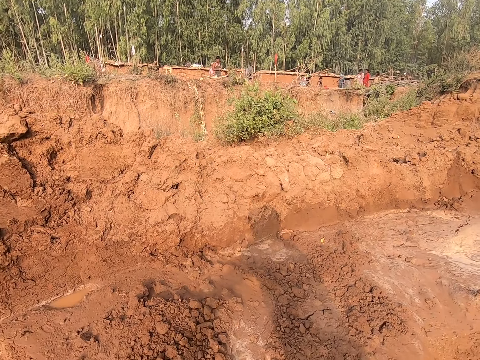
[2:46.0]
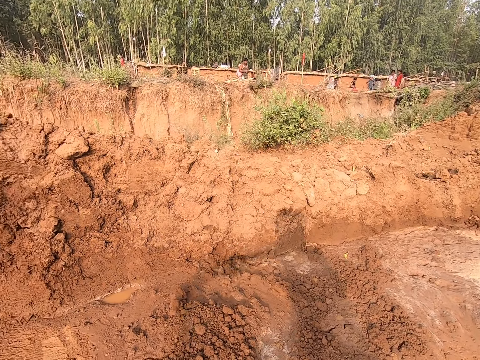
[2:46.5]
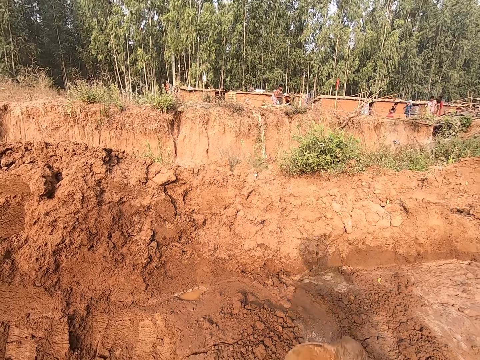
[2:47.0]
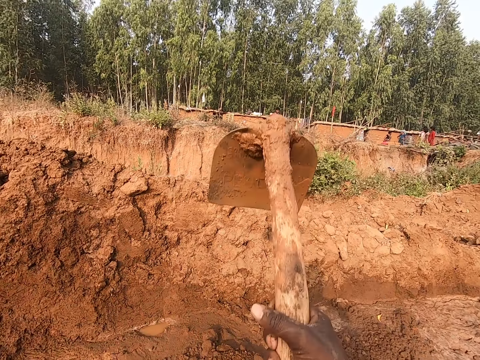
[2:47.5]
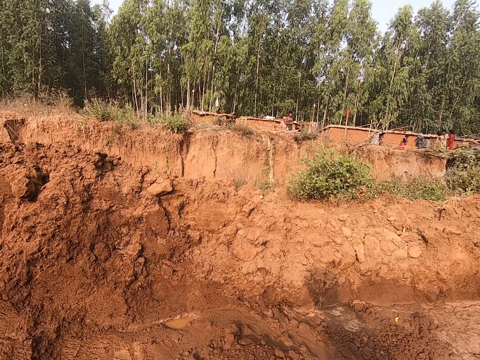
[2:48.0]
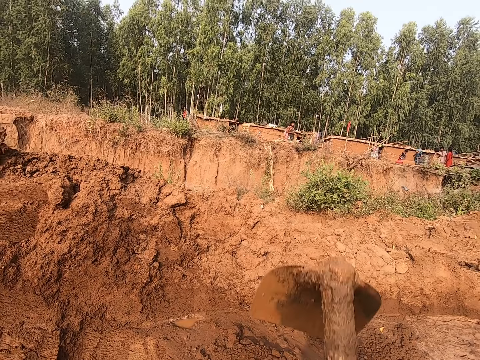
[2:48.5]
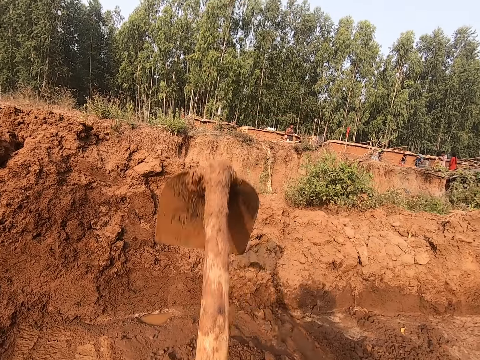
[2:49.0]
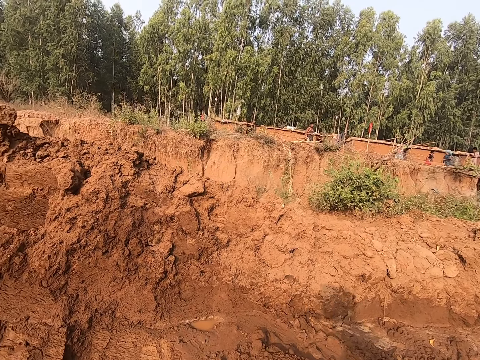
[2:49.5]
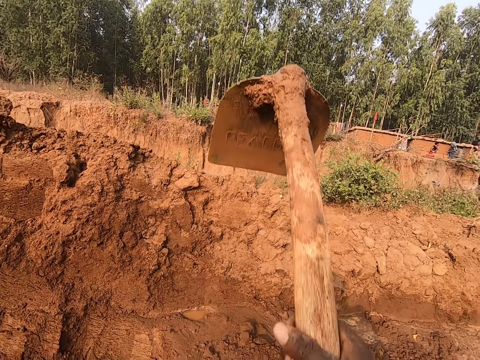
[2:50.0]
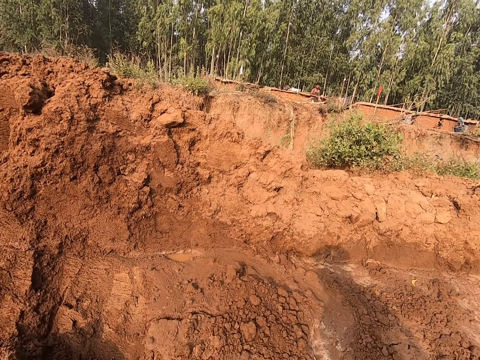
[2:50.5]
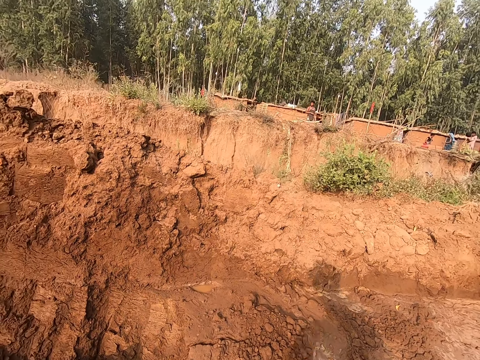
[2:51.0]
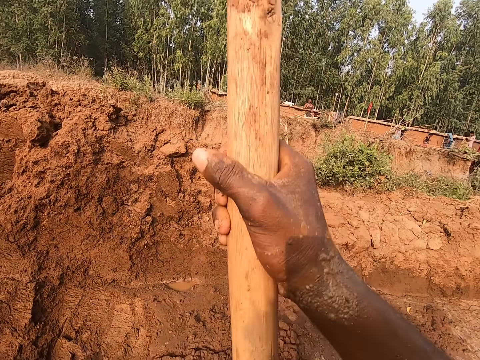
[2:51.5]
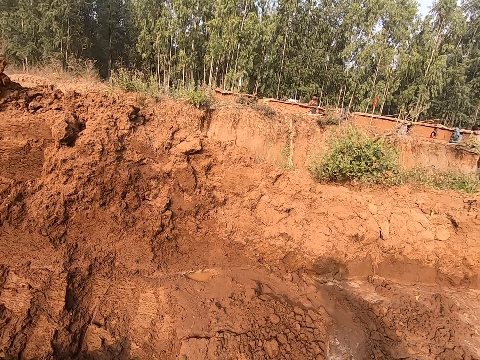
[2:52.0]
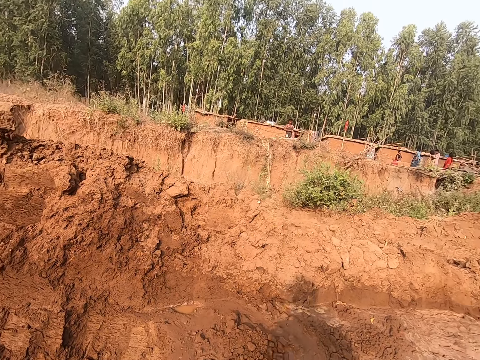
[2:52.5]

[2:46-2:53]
The camera wearer disintegrates the pile of clay with the hoe in his right hand.

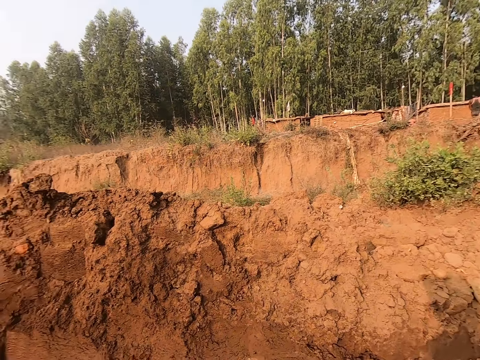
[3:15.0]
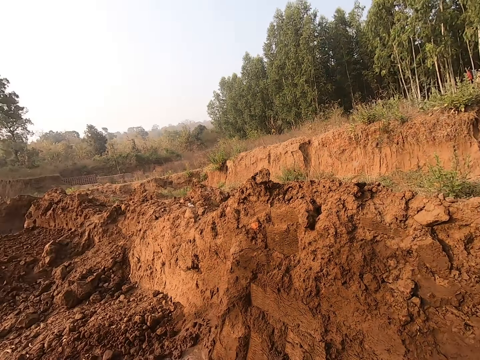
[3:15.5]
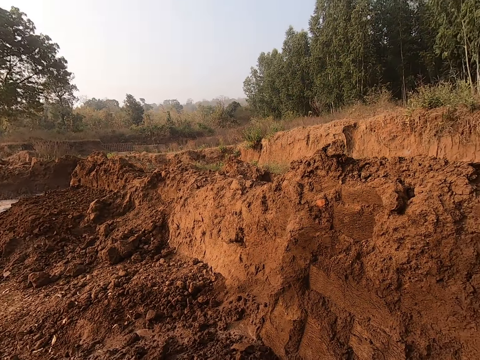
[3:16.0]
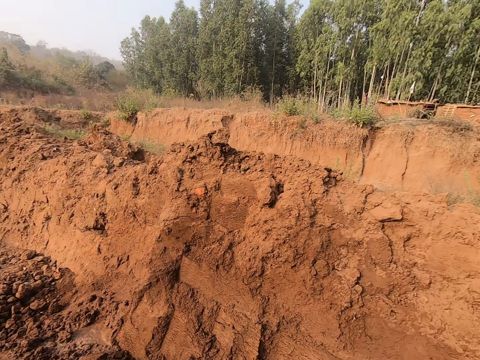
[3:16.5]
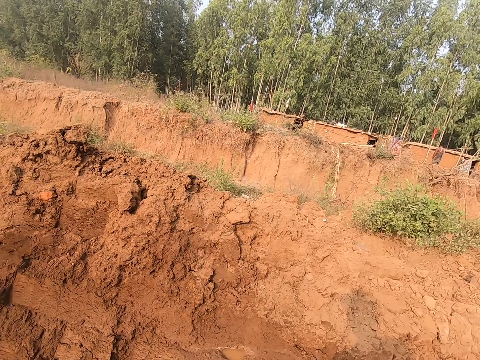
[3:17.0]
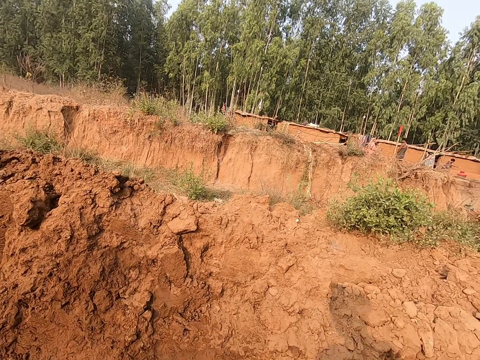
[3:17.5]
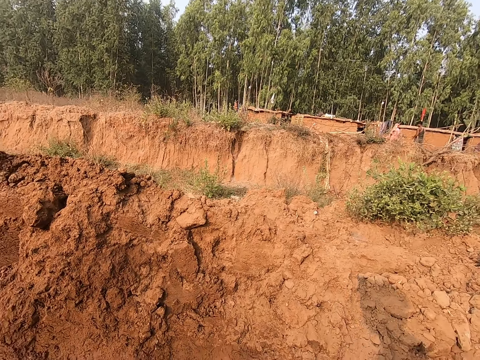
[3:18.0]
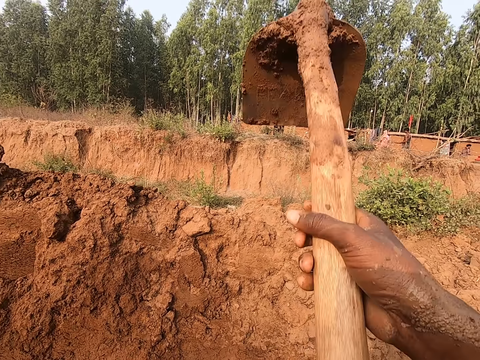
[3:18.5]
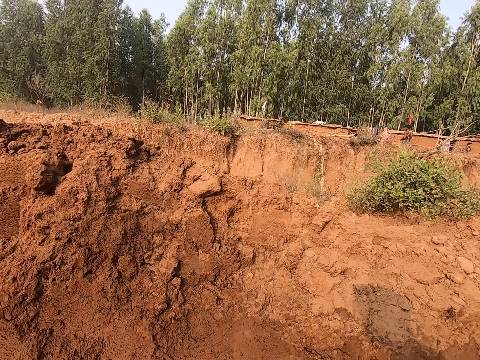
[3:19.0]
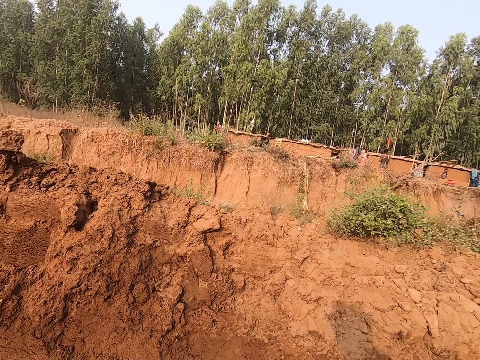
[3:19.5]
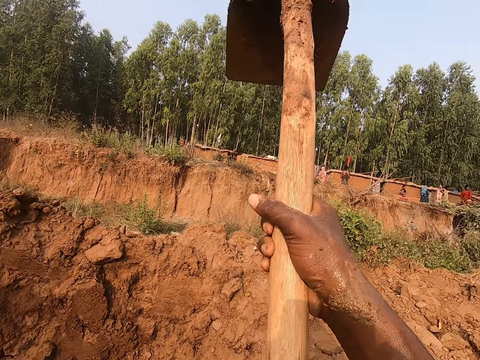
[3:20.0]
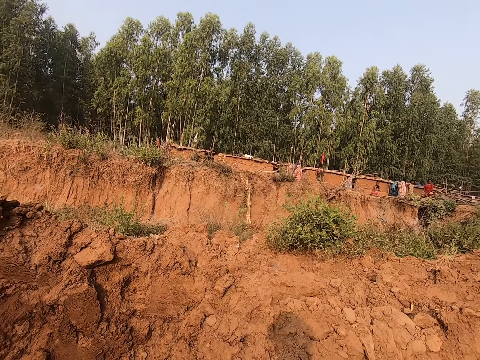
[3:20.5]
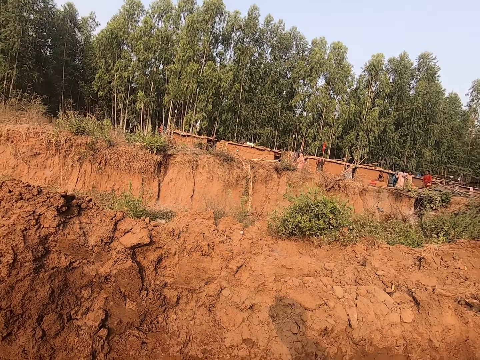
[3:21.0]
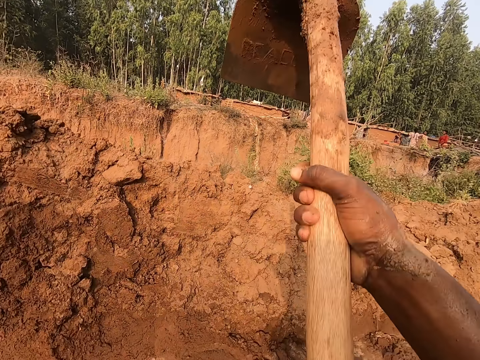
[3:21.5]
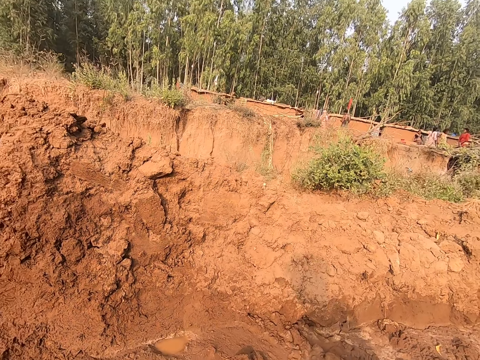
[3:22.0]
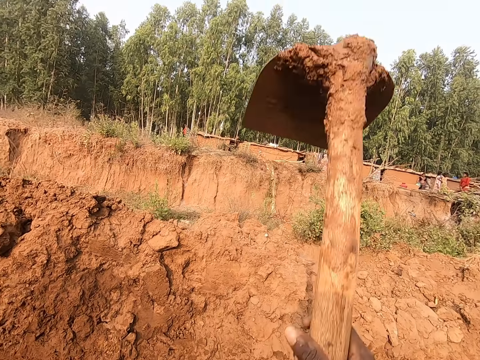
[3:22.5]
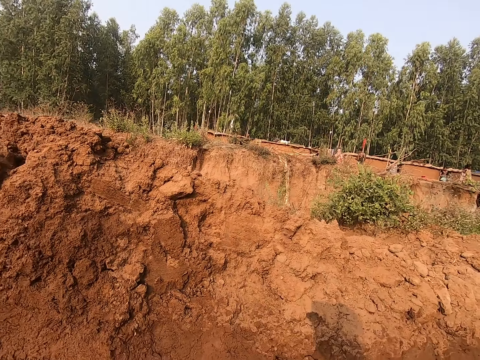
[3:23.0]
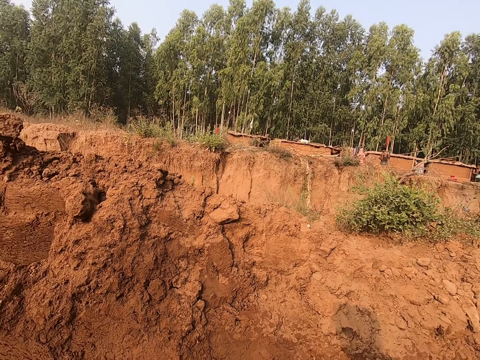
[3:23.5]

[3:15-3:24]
The camera wearer looks around. He disintegrates the pile of clay with the hoe in his right hand. He mixes the mud with the hoe.

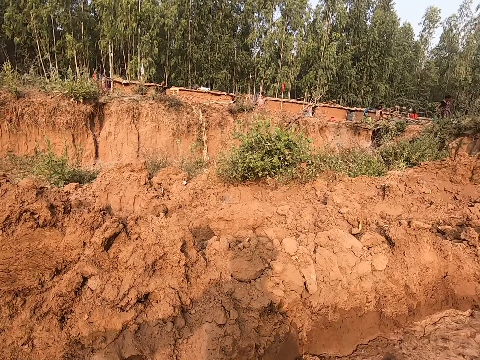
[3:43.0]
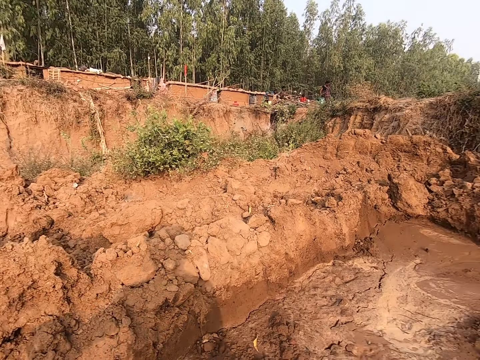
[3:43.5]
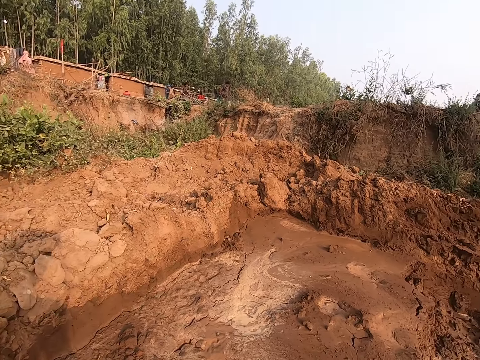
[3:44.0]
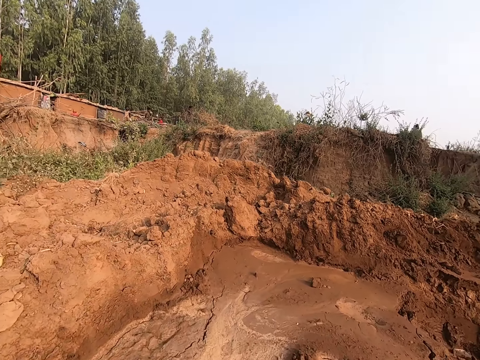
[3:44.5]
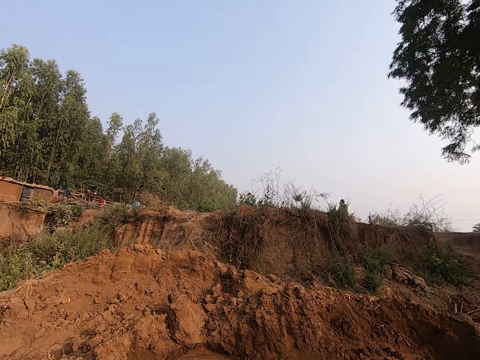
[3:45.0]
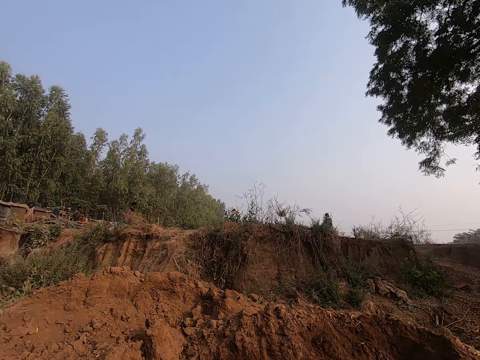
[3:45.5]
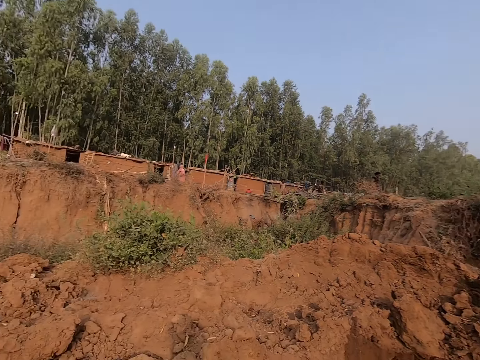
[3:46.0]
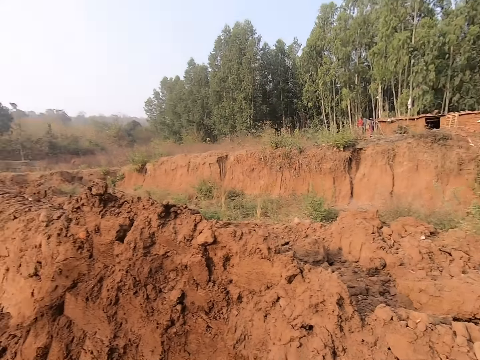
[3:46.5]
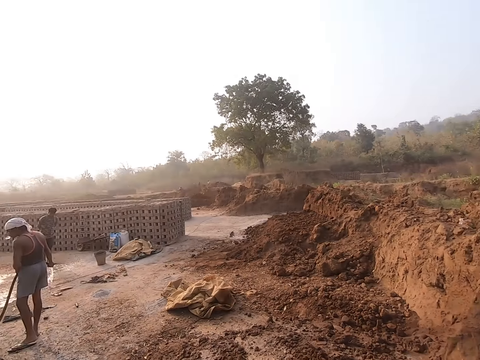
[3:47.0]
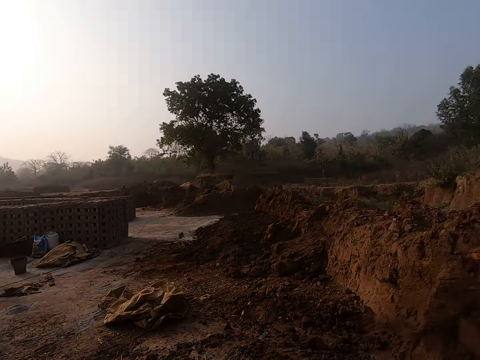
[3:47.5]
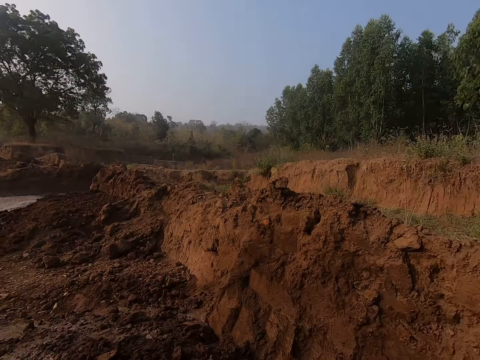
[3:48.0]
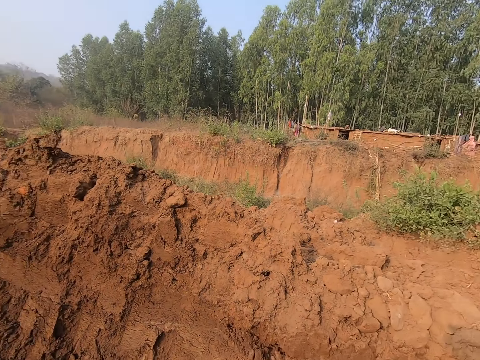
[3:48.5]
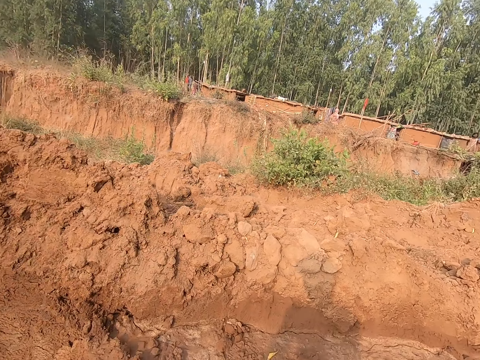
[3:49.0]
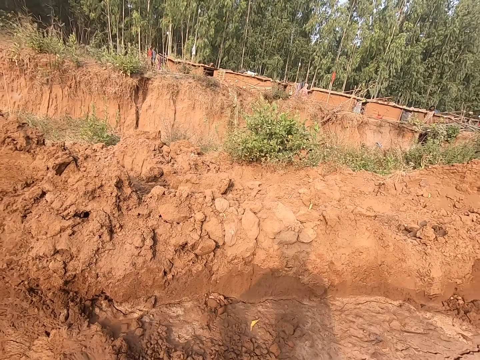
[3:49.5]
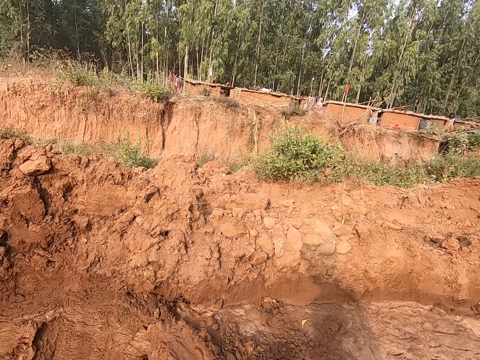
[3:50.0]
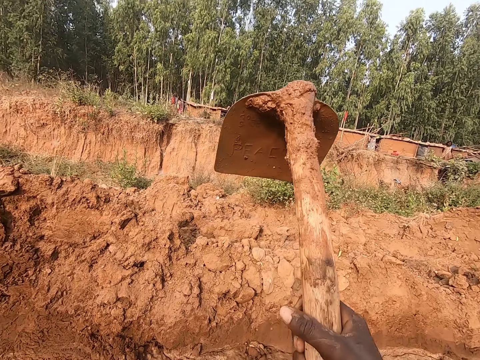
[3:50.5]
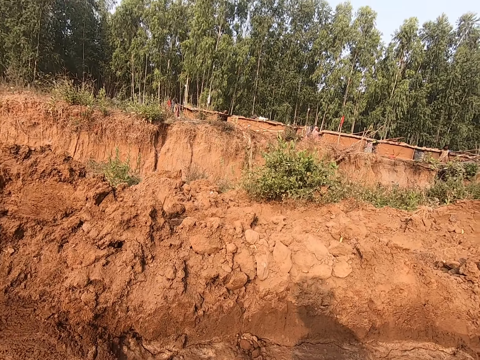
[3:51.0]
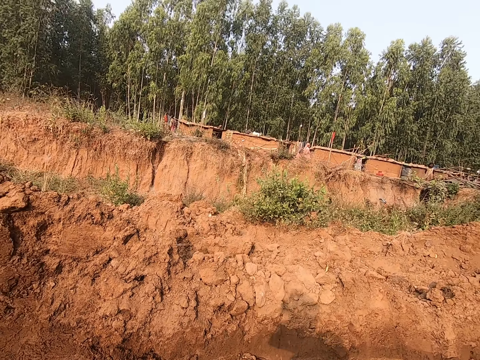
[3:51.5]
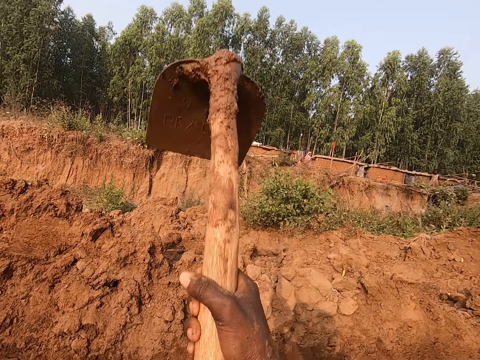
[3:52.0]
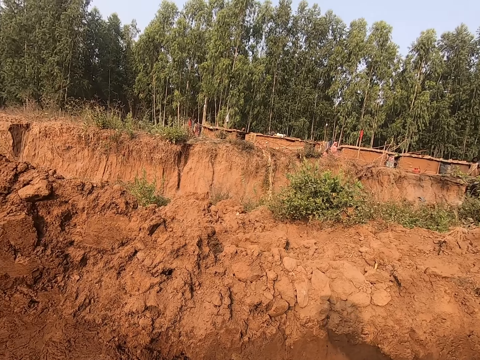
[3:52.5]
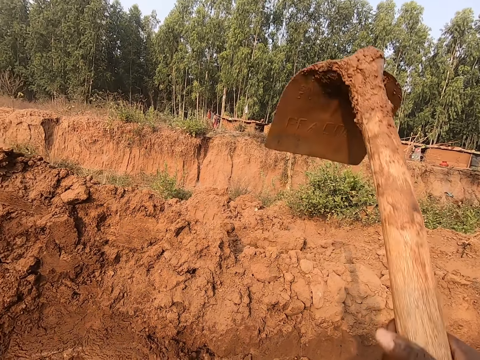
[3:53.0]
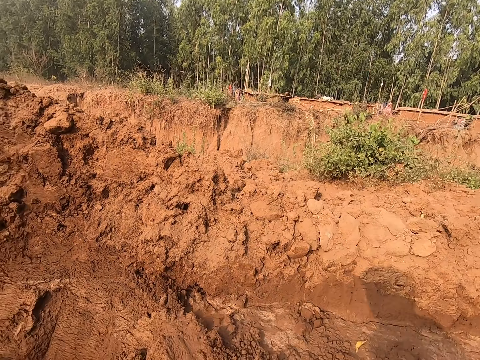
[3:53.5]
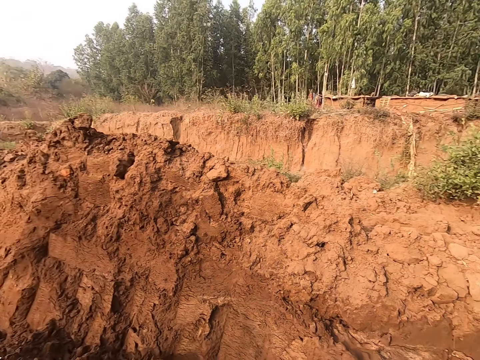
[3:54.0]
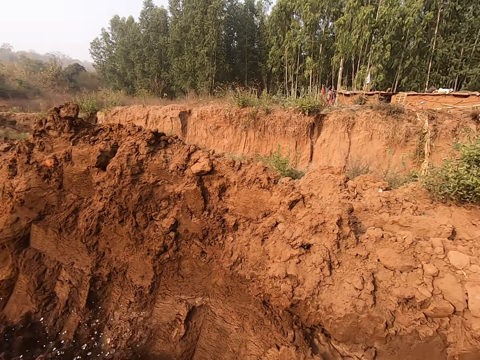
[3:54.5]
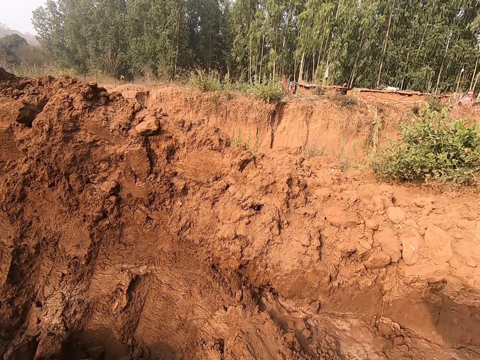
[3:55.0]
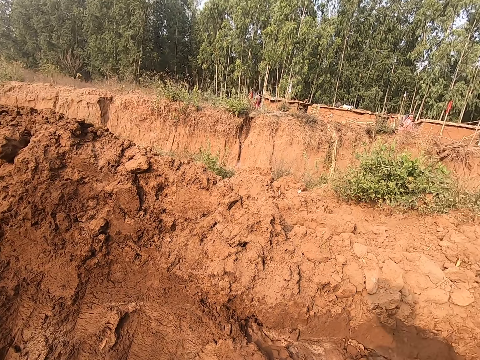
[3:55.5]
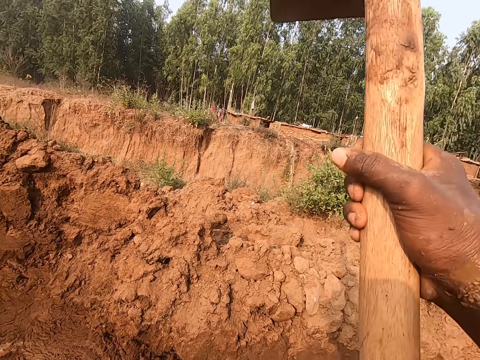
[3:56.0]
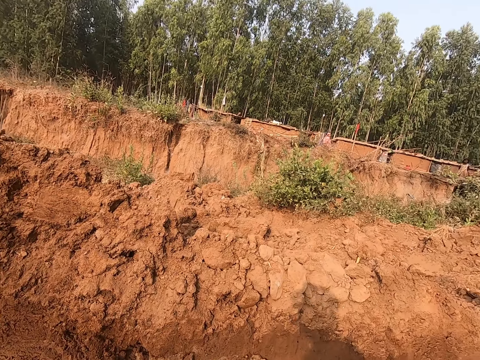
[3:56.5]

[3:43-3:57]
The camera wearer looks around. A man holds the hose in his hands. The camera wearer disintegrates the pile of clay with the hoe in his right hand. He mixes the mud with the hoe. He disintegrates the pile of clay with the hoe in his right hand again.
